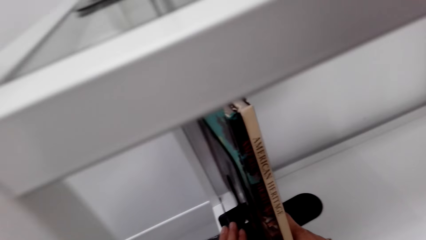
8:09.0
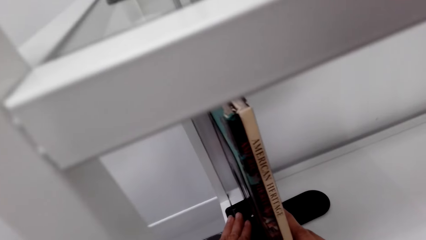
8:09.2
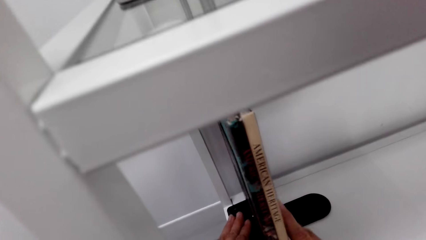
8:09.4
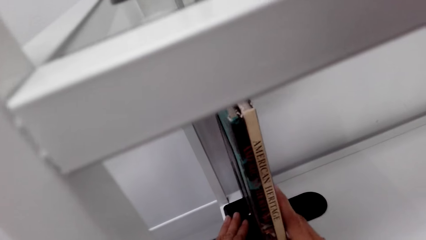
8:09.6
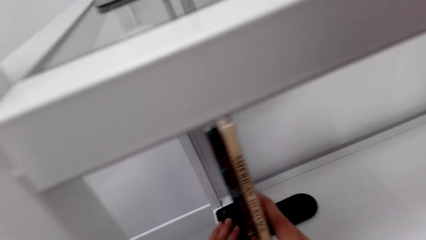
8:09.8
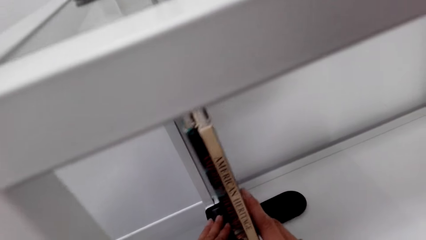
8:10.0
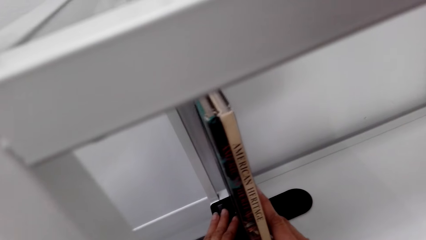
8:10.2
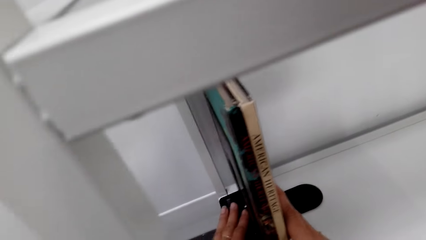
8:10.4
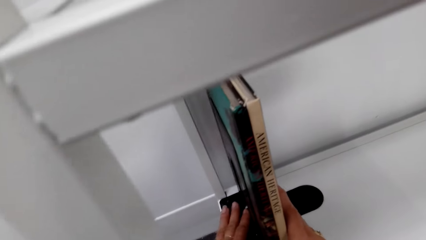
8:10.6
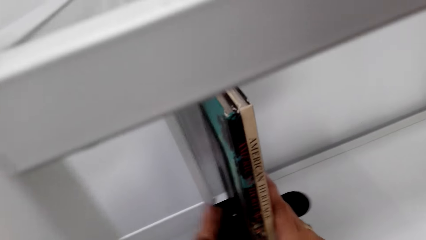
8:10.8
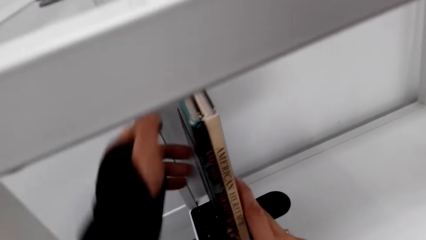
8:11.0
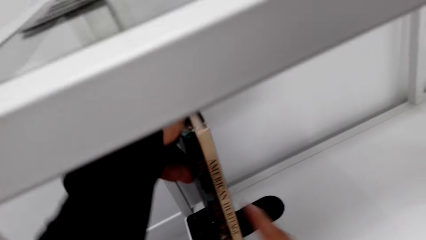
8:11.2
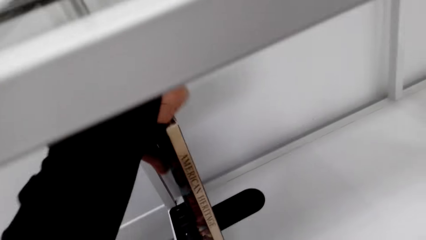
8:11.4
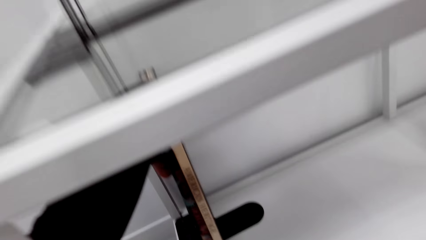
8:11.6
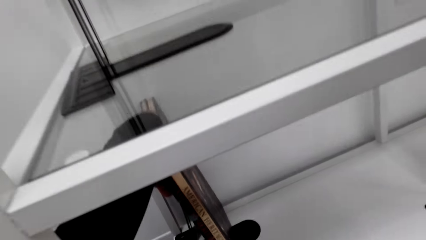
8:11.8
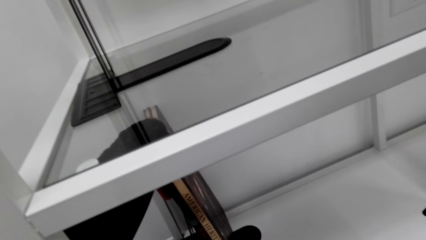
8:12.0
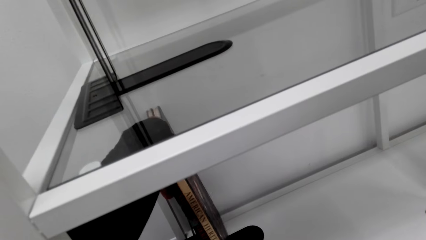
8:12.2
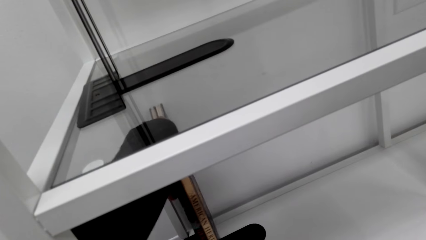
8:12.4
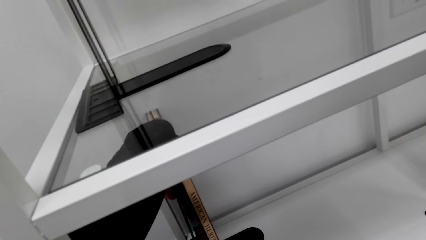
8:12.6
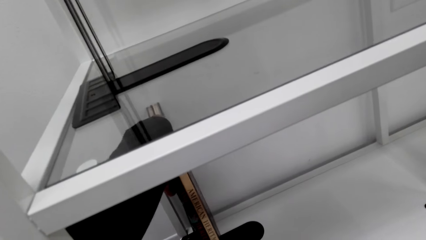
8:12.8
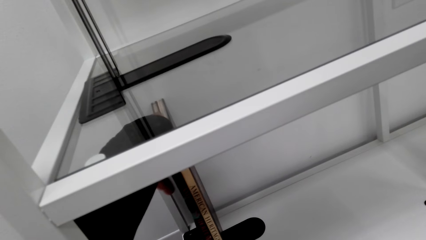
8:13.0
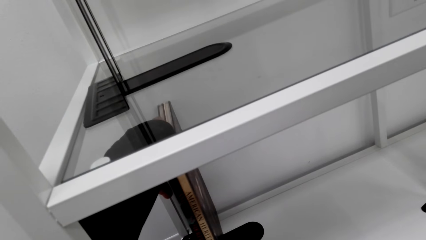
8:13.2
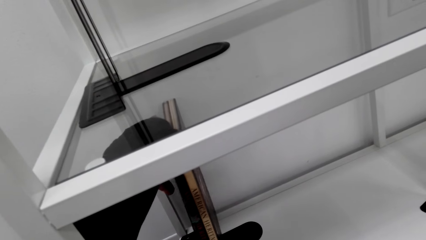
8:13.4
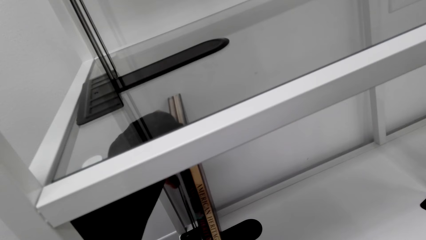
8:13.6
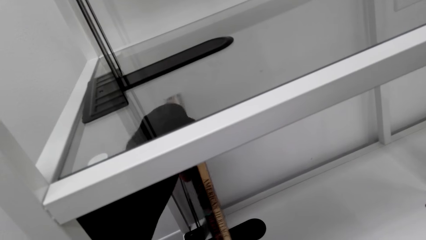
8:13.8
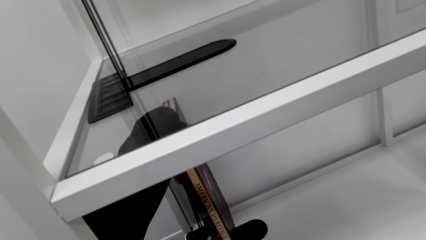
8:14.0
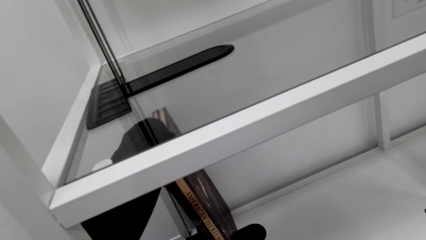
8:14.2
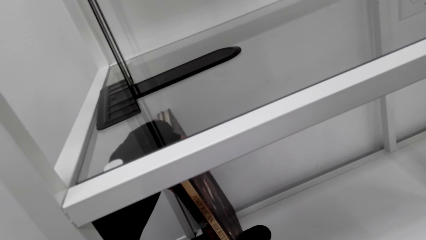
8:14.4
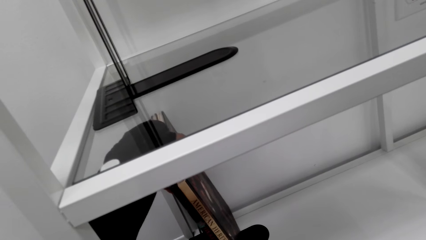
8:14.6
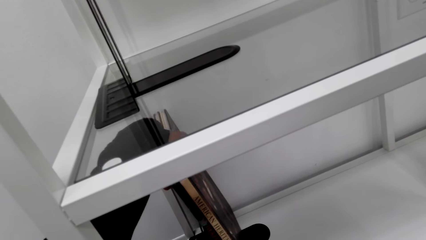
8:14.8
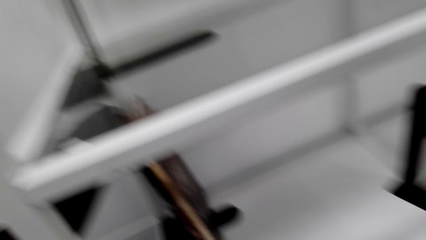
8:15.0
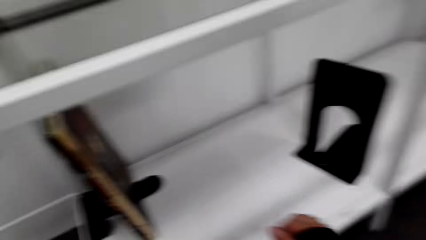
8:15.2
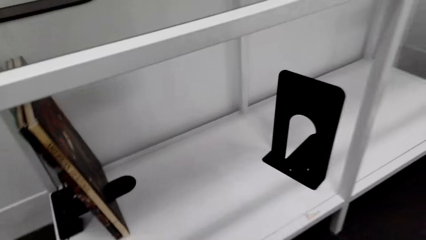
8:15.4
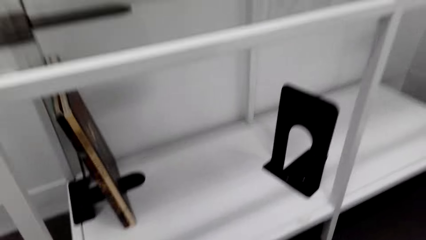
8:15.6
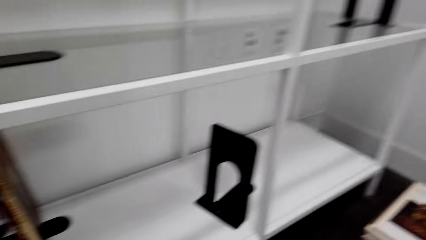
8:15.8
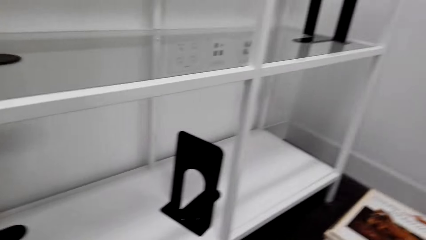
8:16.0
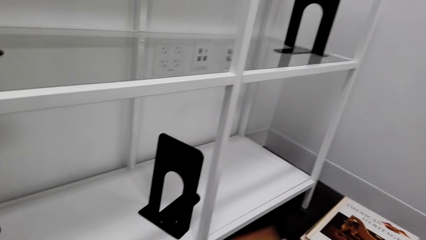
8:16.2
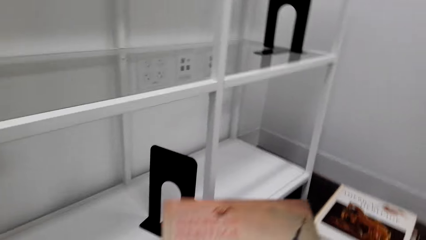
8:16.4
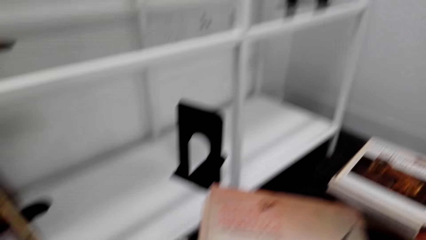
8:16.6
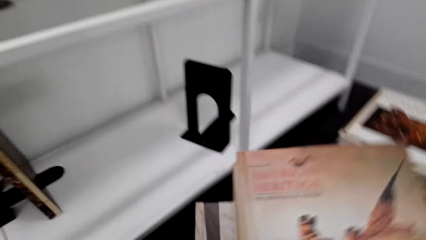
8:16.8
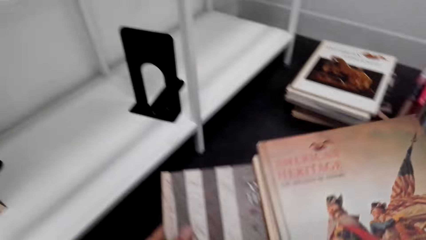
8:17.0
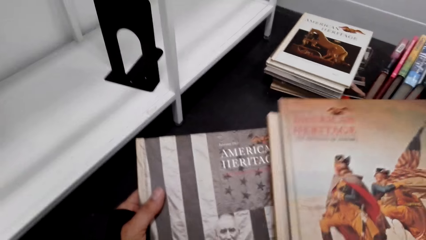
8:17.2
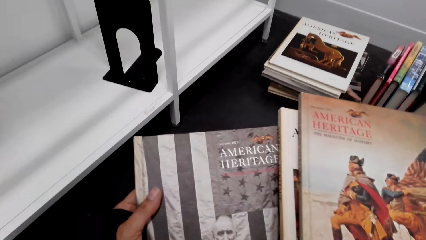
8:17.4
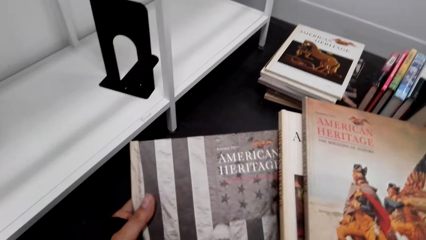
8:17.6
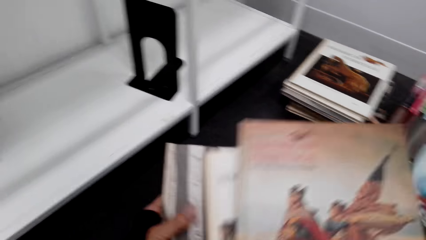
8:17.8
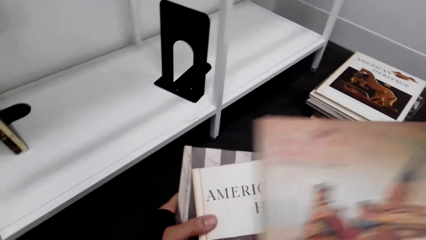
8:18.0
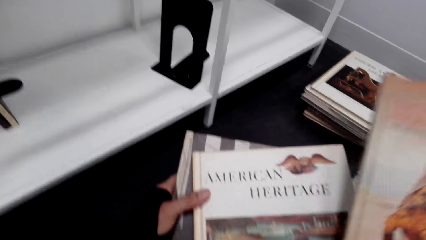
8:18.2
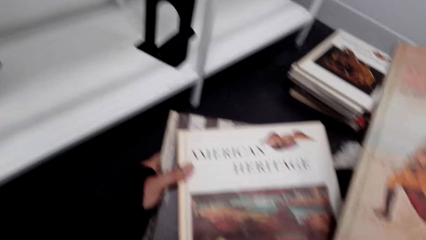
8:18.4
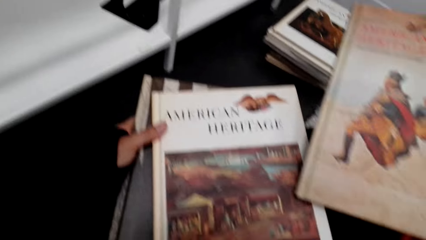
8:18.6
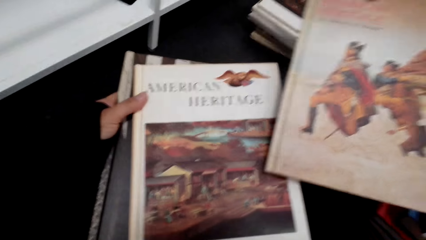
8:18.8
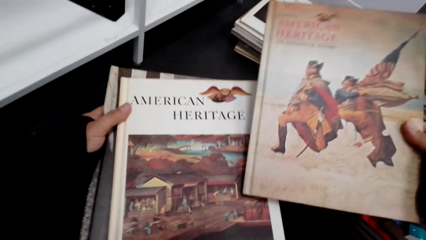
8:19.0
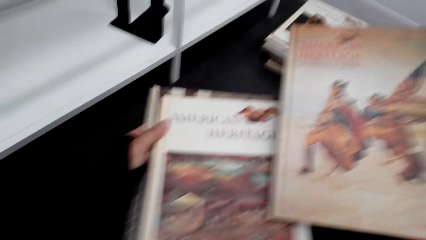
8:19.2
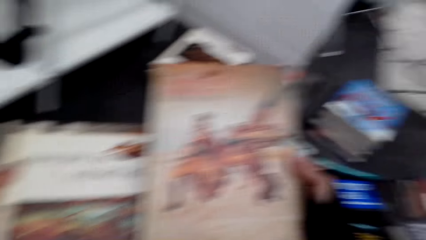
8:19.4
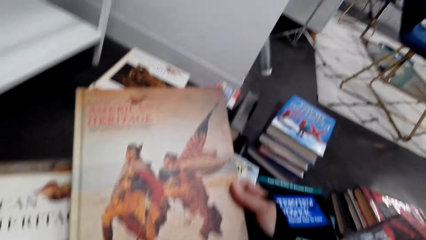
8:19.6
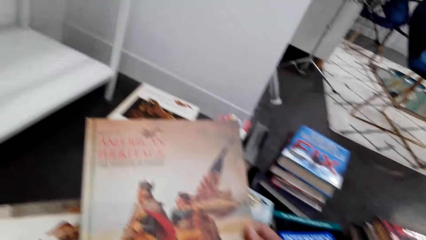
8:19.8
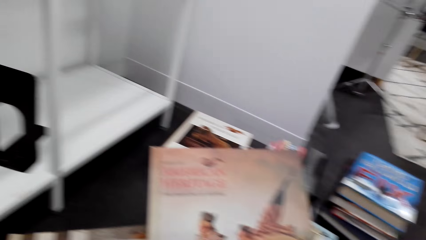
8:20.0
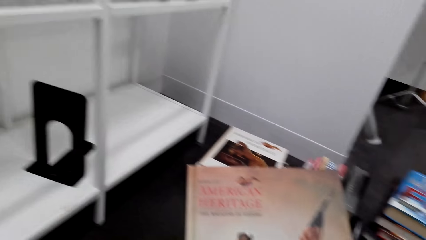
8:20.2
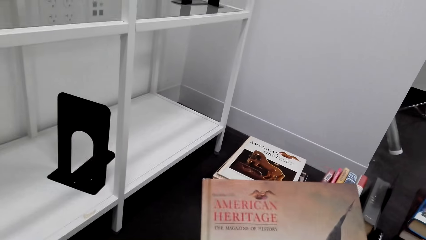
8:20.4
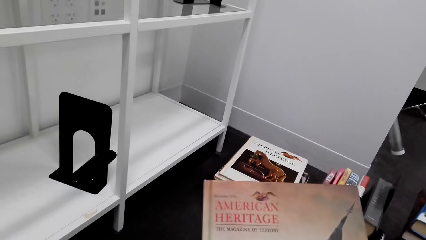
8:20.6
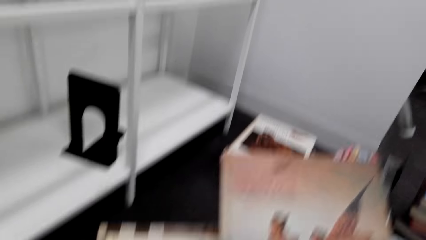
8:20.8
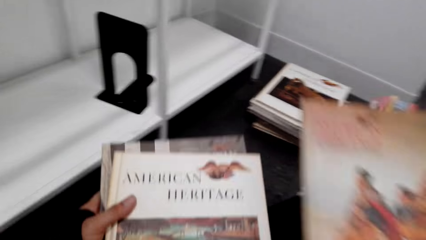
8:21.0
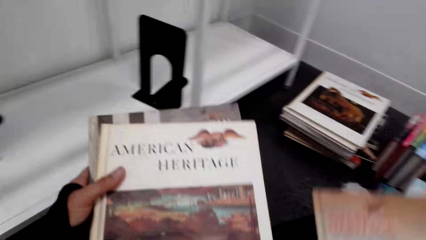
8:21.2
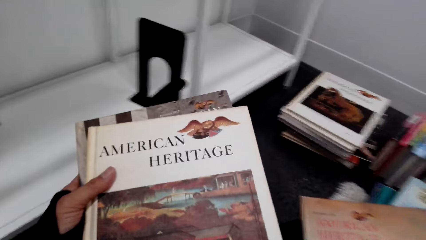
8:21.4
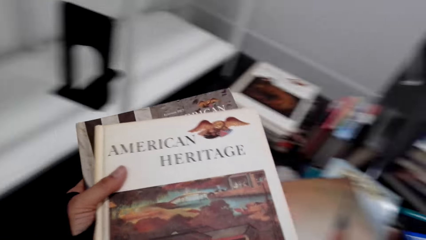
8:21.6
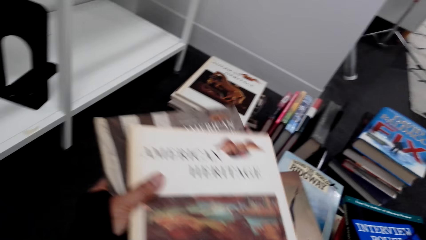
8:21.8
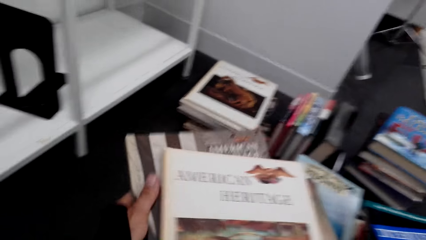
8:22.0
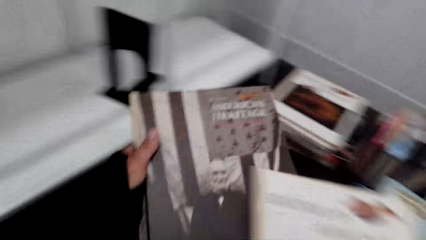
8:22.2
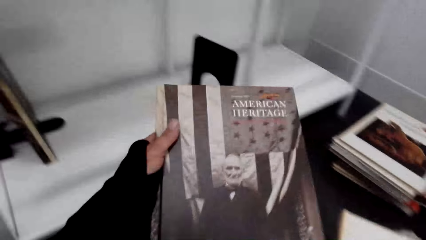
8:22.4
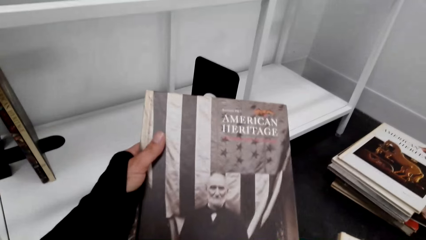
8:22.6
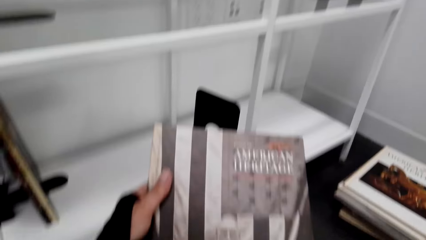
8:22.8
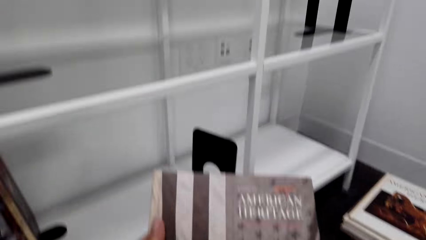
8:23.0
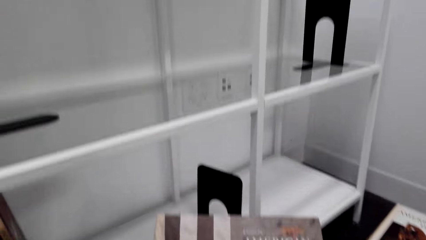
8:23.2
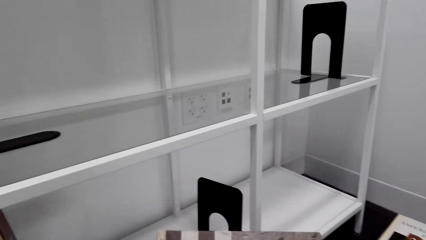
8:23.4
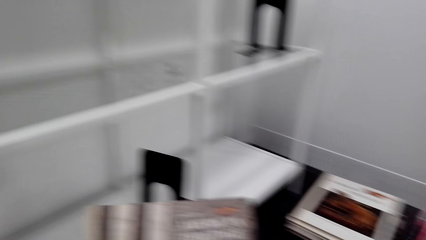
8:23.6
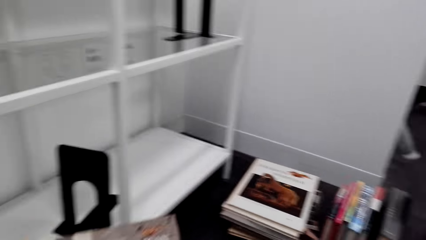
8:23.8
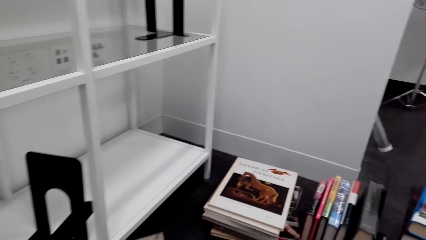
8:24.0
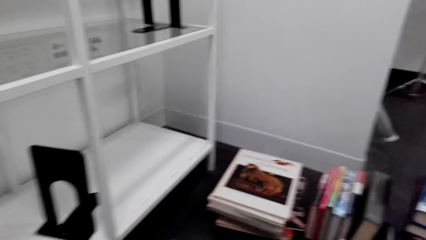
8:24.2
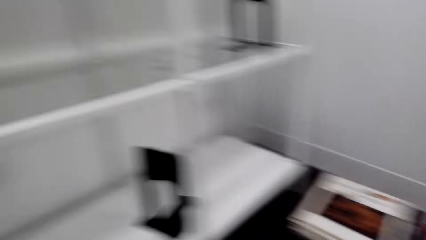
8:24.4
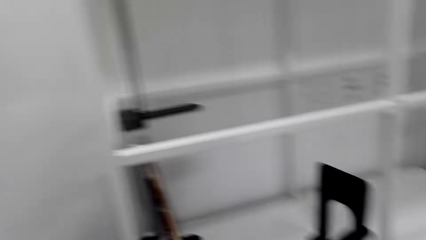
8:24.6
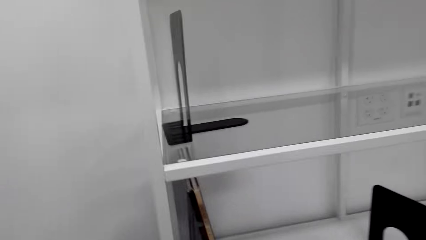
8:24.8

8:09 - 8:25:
The camera wearer moves hands. They hold the books with two hands. They arrange the books on the shelf. They stare at the books. They move hands. They hold the books. They move the books. They look at the books. They move the books. They look at the book.
